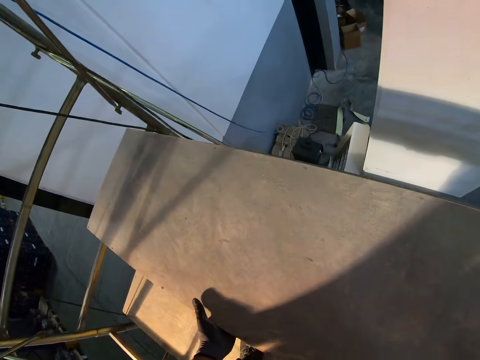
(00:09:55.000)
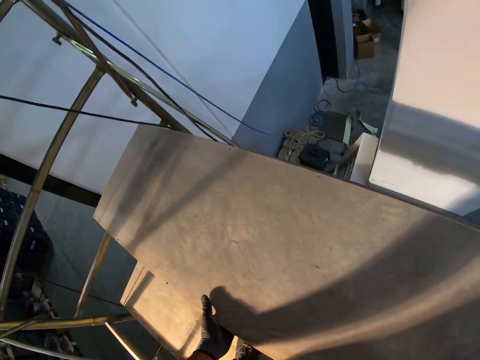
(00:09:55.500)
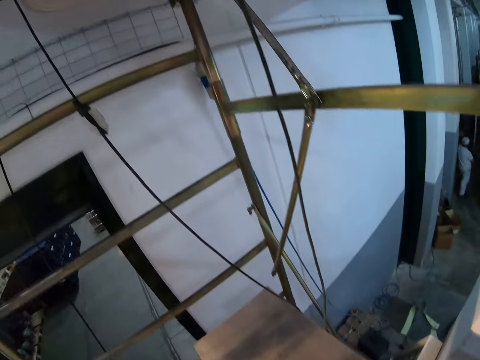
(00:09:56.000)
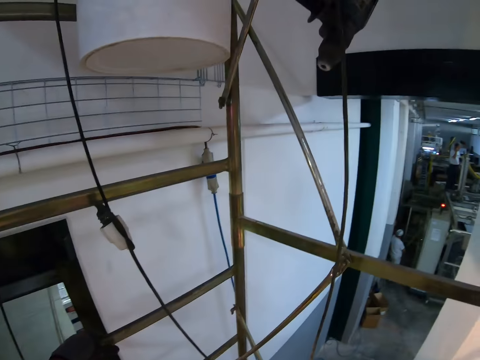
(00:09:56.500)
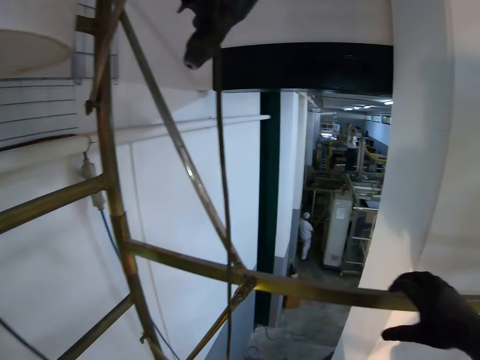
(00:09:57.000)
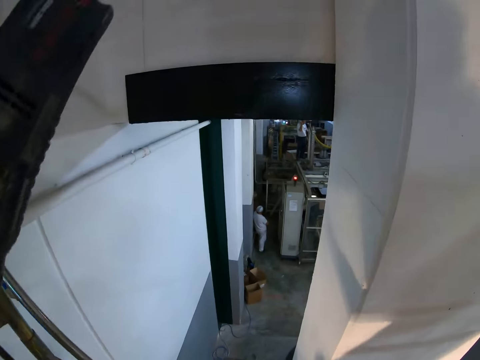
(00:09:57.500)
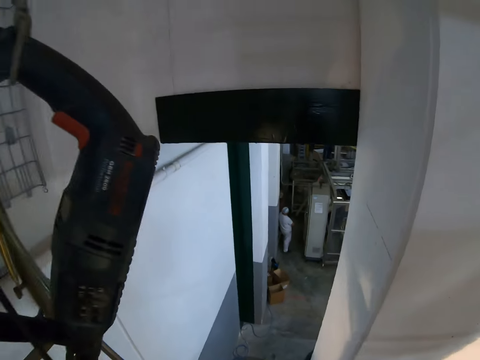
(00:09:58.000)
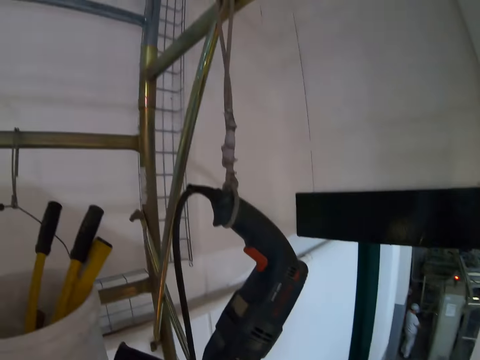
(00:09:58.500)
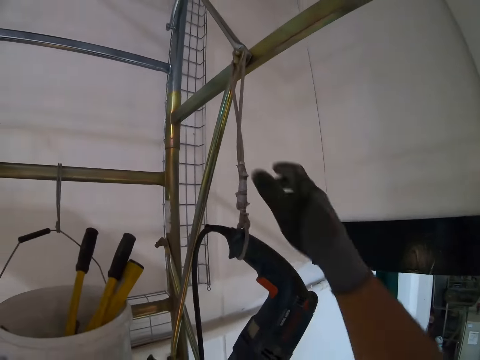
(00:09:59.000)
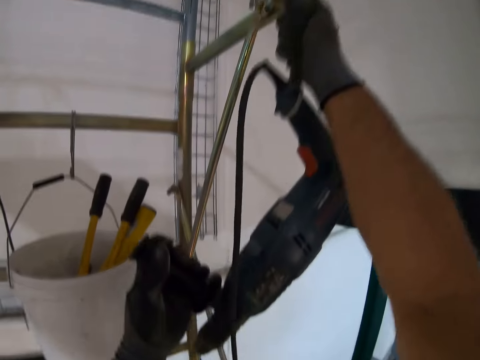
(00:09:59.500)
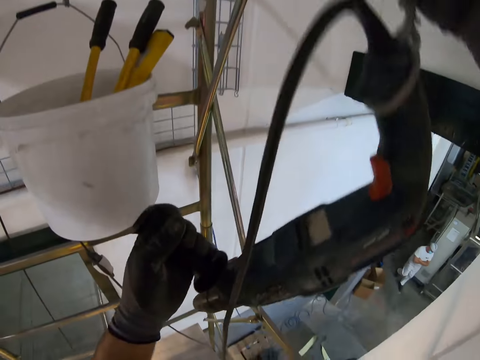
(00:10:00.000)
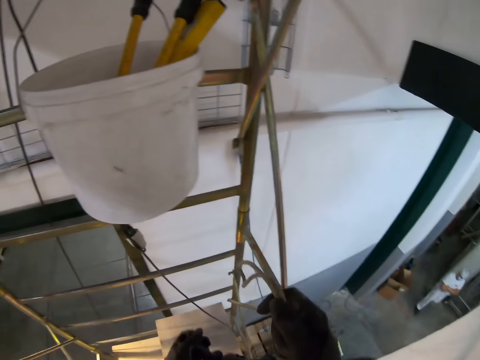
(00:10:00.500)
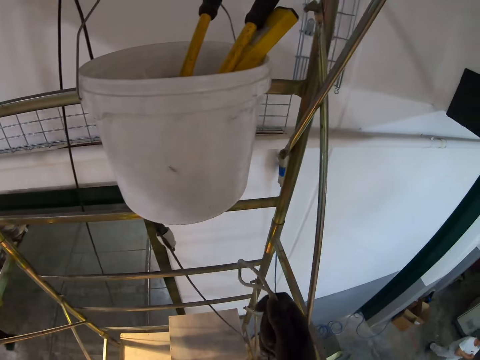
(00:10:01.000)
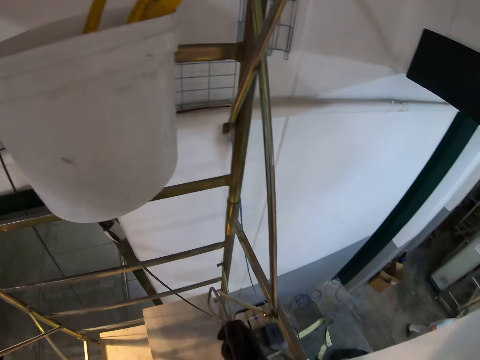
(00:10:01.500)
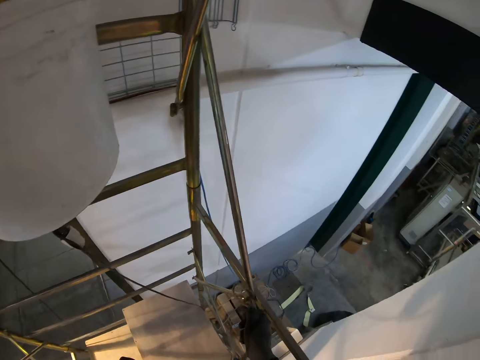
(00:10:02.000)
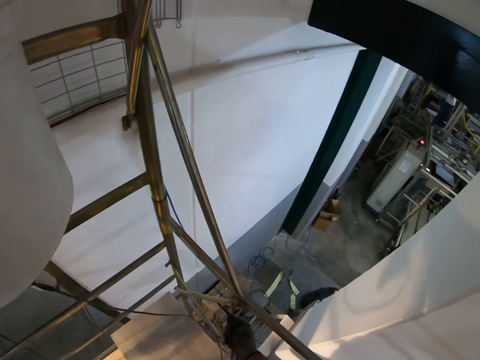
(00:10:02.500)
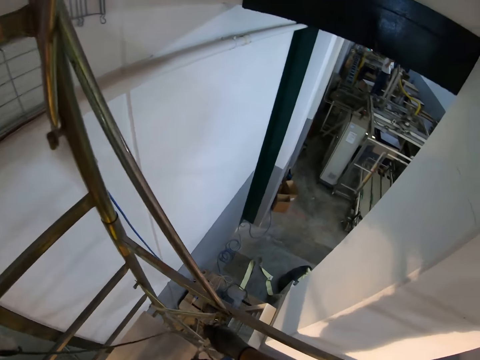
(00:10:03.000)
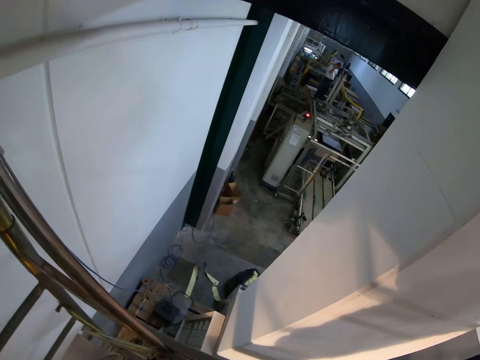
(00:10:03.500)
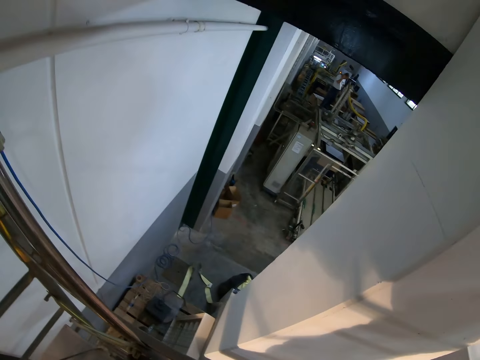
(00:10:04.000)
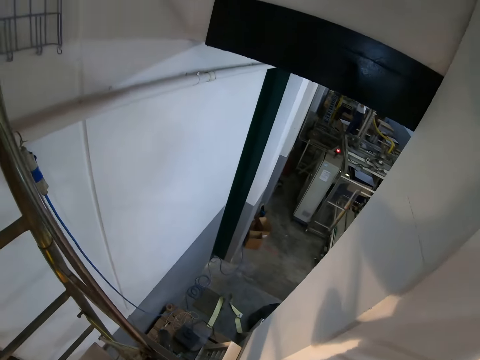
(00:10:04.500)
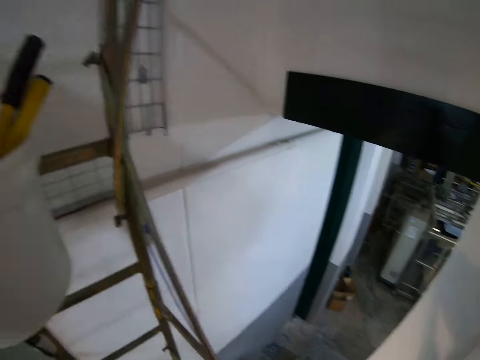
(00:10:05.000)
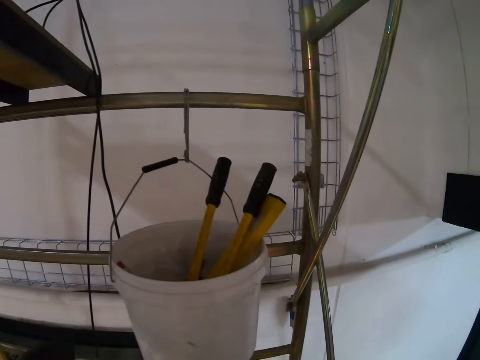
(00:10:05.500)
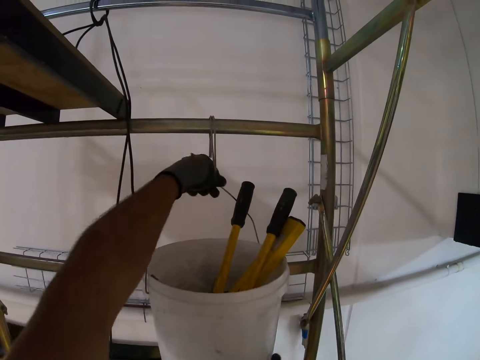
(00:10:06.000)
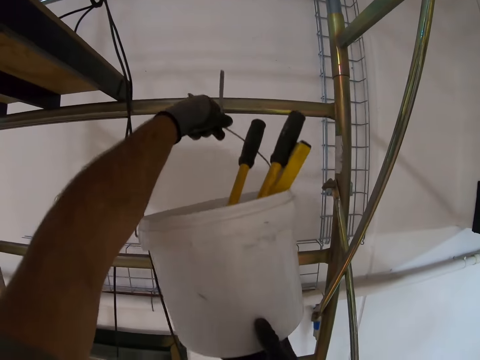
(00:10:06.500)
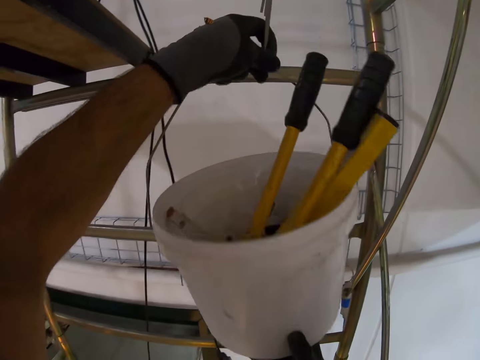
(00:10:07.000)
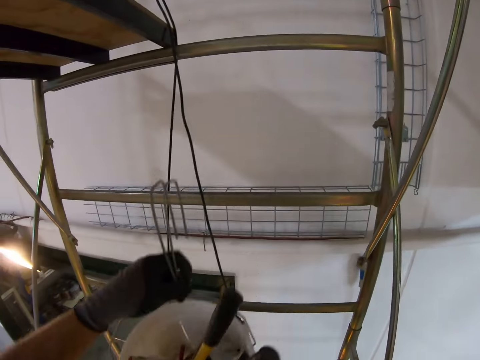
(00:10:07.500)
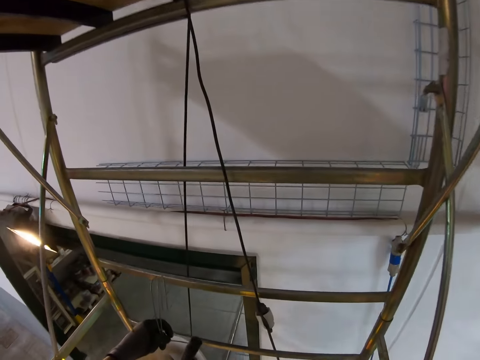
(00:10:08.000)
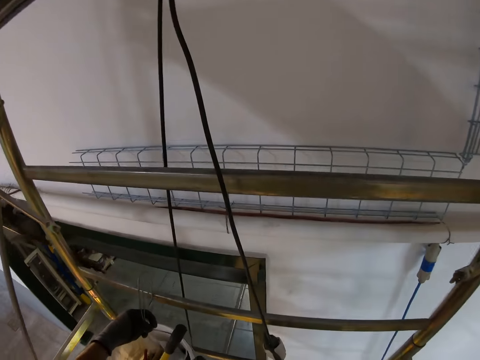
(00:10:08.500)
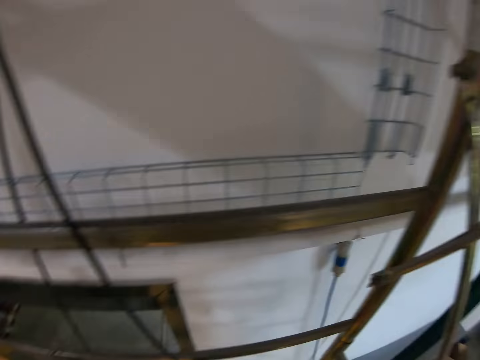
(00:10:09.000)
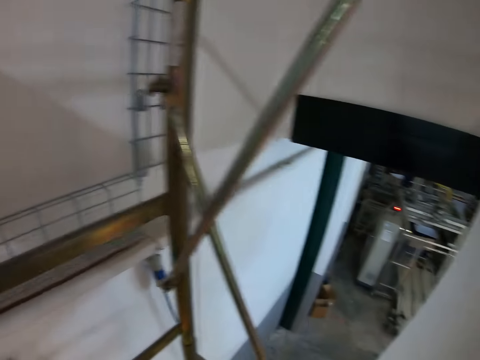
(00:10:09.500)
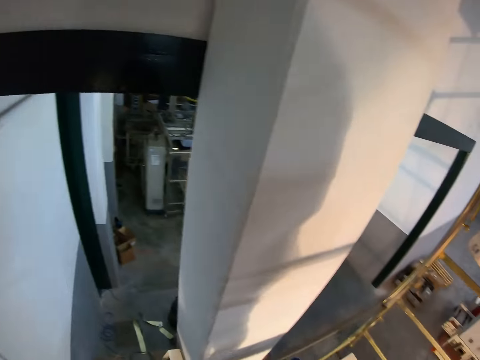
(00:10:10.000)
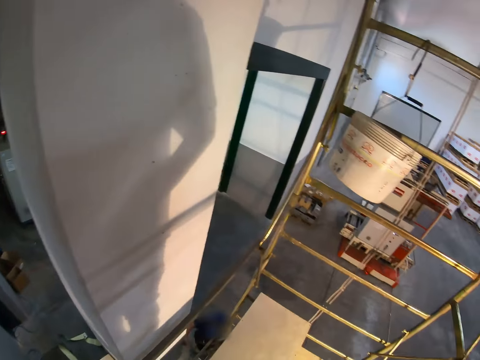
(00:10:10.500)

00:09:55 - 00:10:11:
The camera wearer looks at the metals. They climb the ladder. They pick the mesh rope from the ladder. They hold the rope. They pick the bucket from the ladder. They hold the bucket. They put the bucket down on the wood.

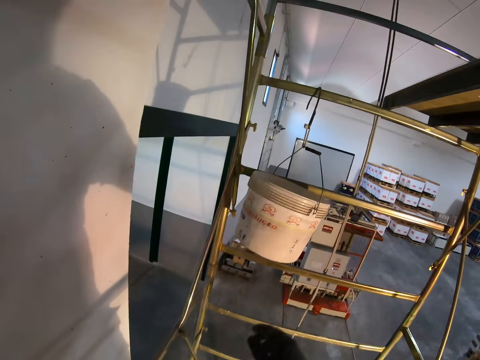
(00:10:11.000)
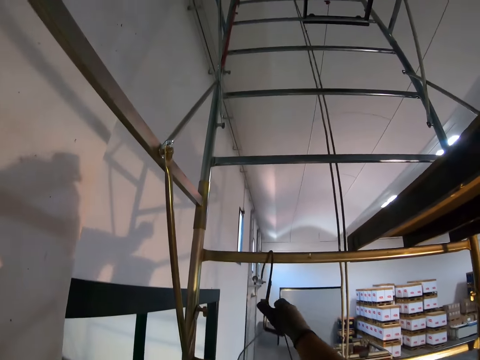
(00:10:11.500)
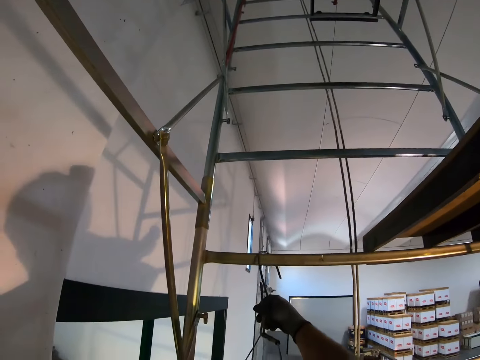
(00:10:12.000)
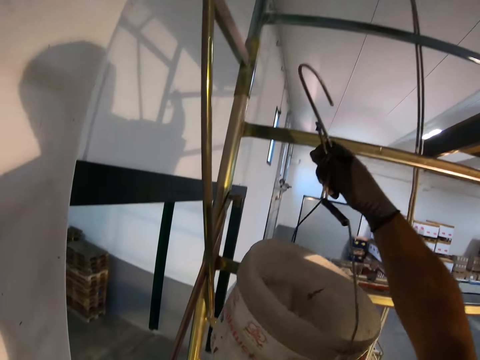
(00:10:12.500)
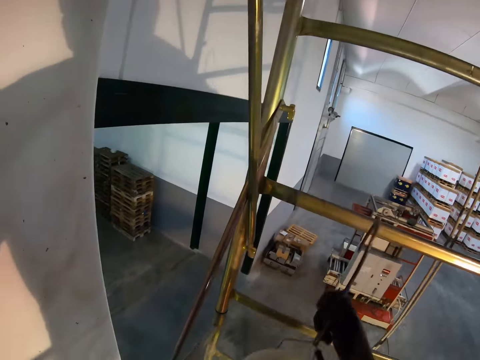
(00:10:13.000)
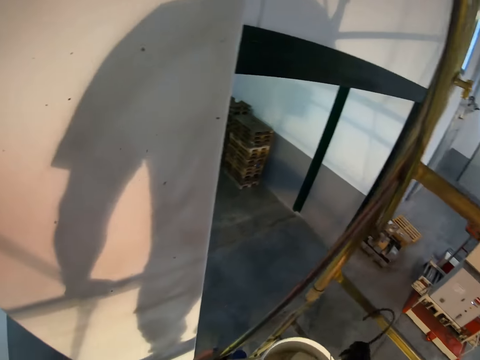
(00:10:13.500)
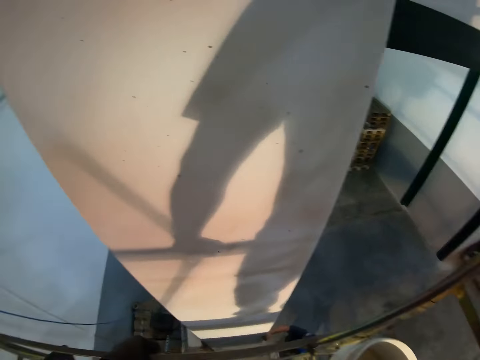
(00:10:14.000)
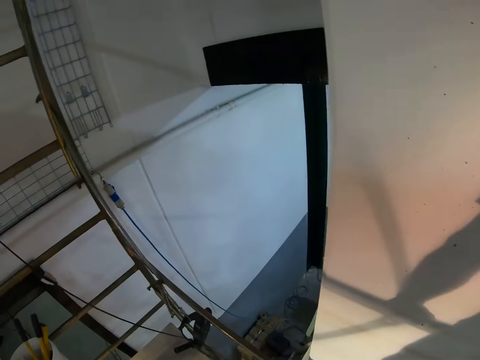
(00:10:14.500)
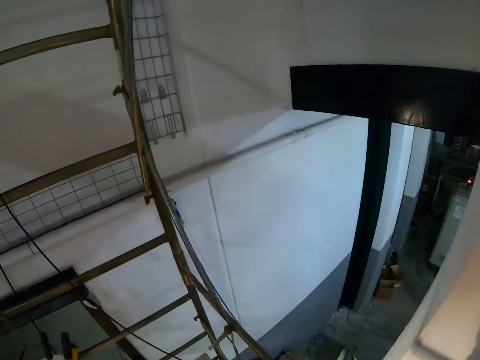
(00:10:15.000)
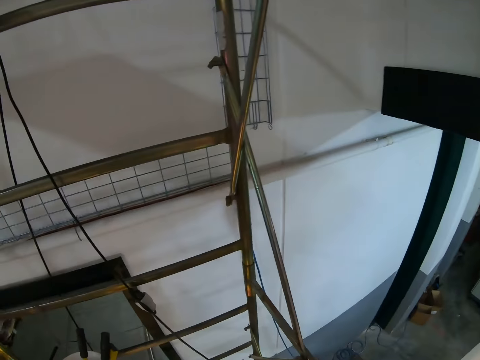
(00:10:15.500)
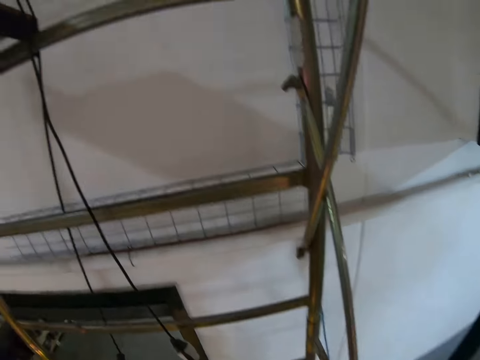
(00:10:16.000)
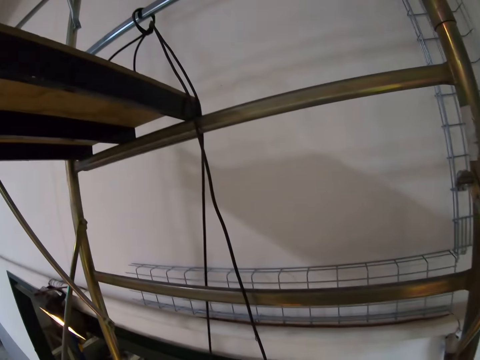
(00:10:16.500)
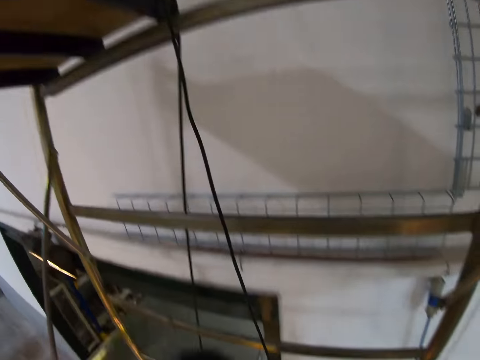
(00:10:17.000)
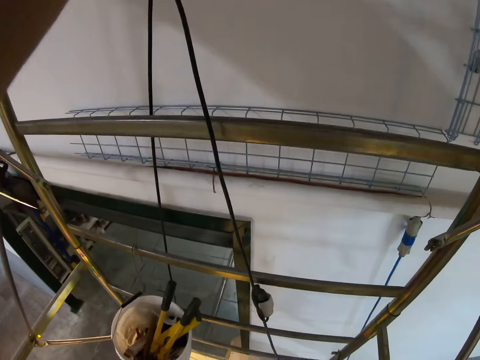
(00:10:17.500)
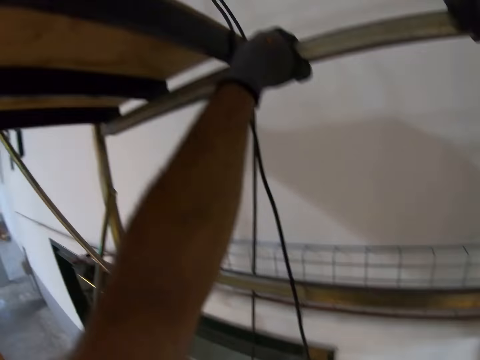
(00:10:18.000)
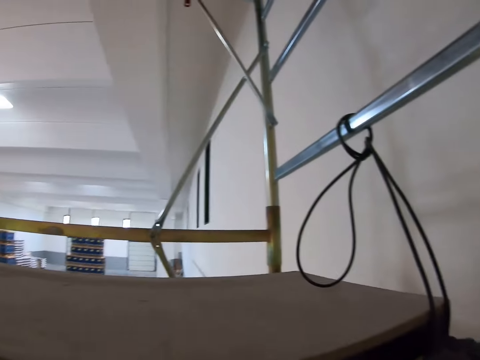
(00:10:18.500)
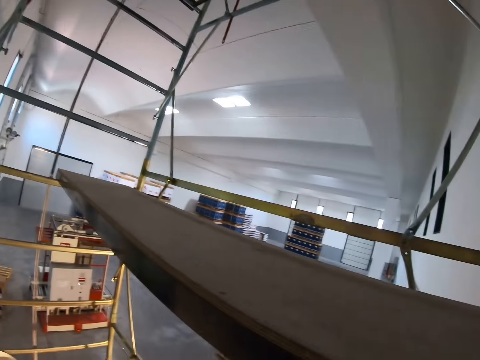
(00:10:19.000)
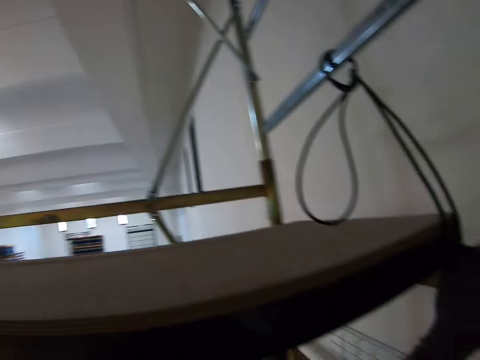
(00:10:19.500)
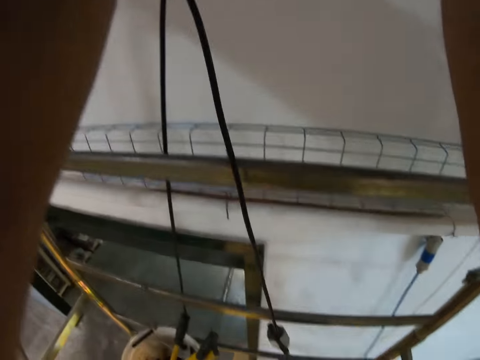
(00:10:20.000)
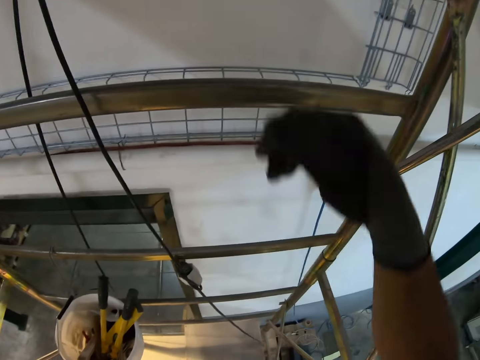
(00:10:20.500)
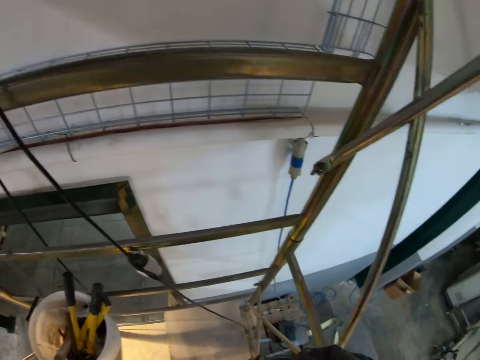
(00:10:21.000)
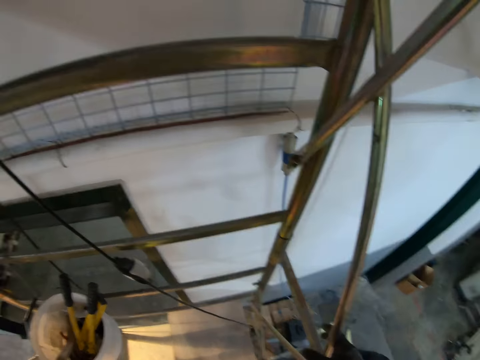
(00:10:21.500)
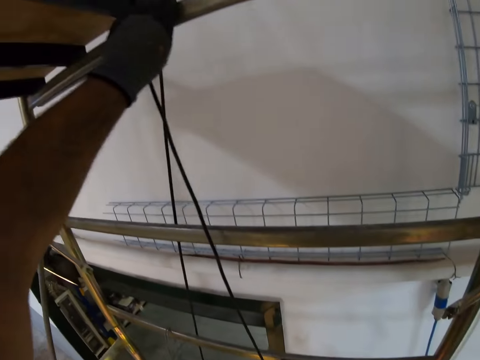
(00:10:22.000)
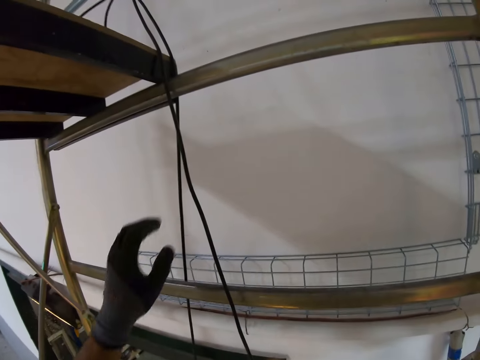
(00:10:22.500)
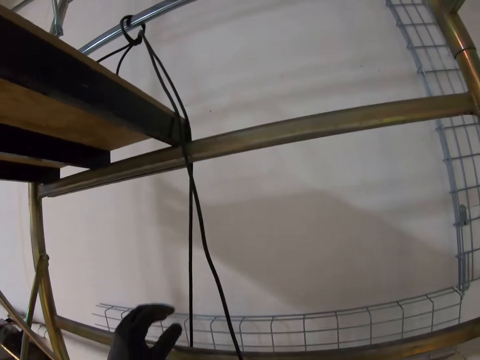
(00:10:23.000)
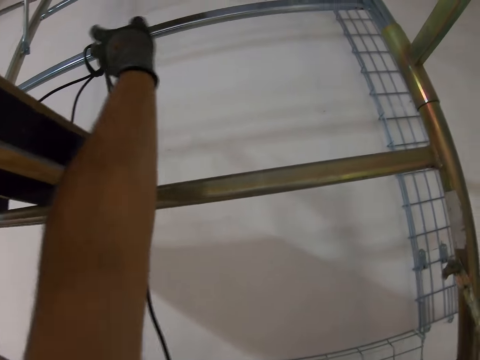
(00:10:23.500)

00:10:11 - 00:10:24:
The camera wearer picks the bucket from the ladder. They hold the bucket. They touch the mesh rope.
